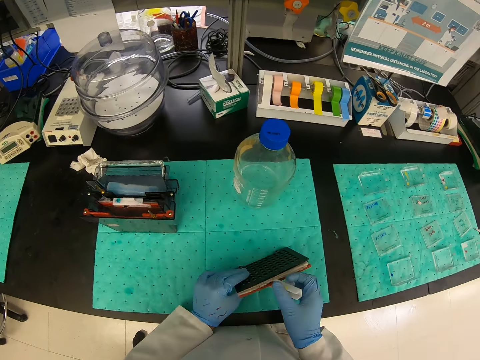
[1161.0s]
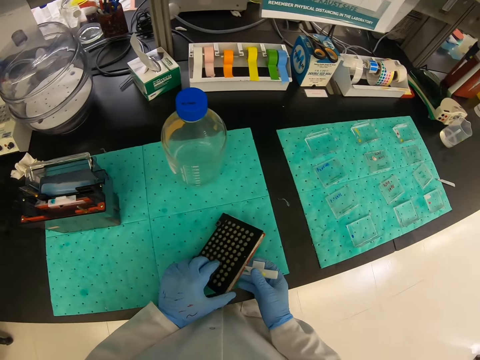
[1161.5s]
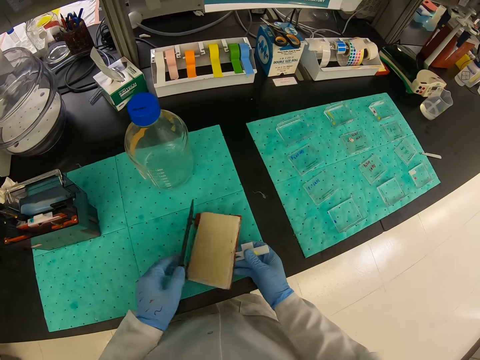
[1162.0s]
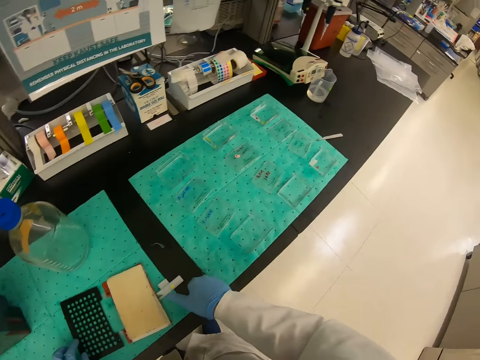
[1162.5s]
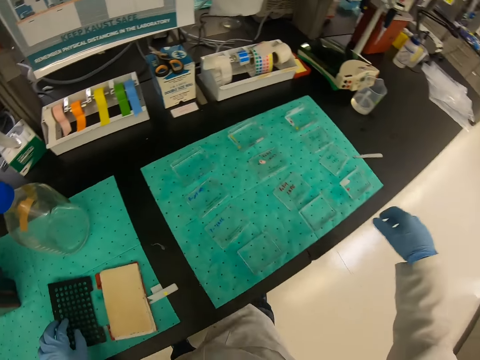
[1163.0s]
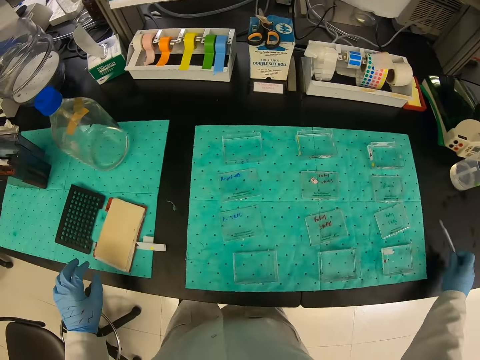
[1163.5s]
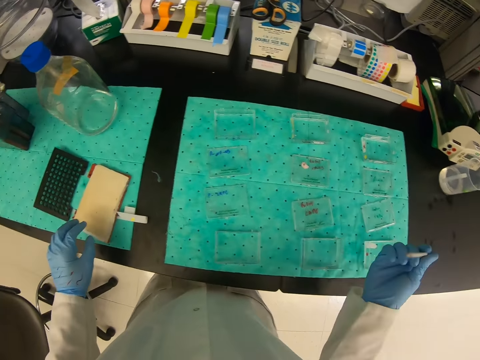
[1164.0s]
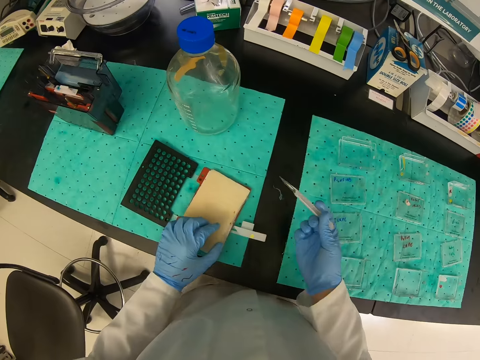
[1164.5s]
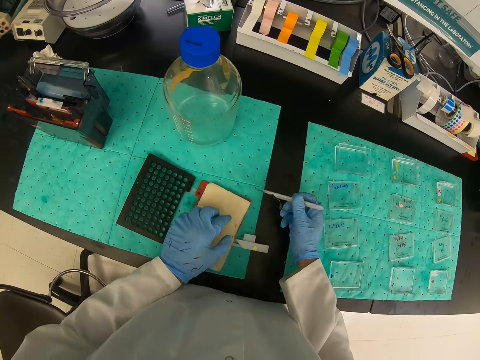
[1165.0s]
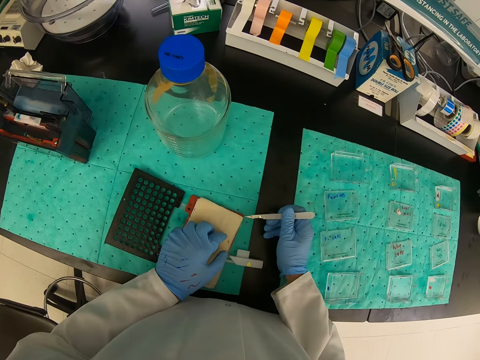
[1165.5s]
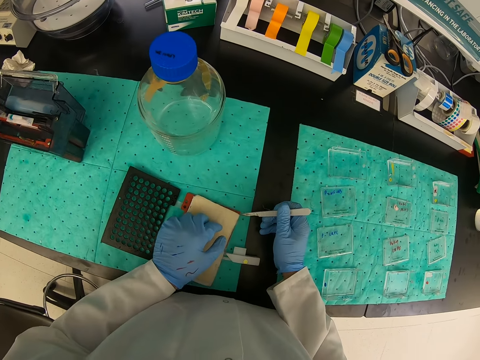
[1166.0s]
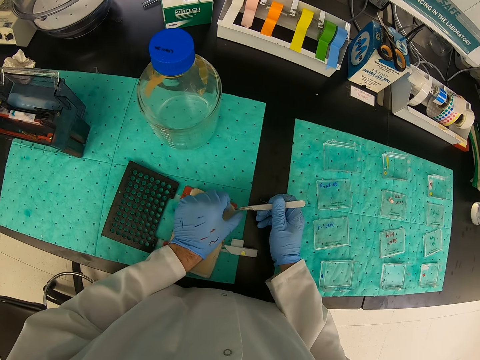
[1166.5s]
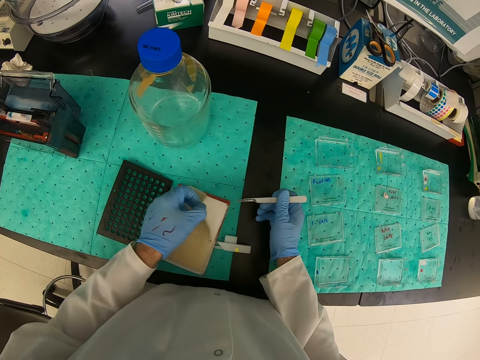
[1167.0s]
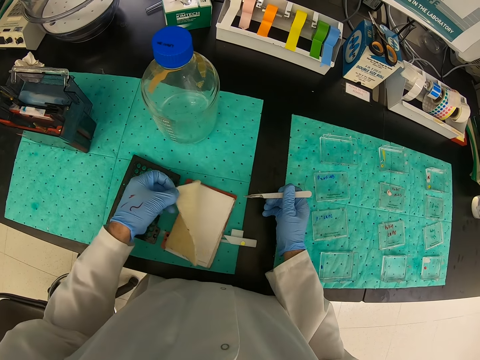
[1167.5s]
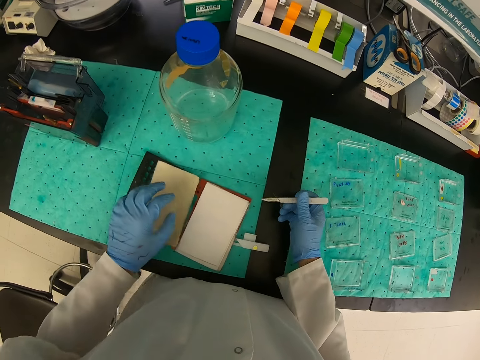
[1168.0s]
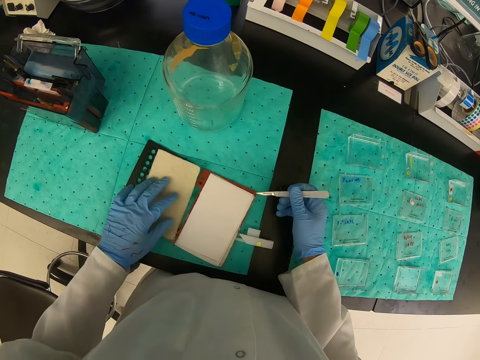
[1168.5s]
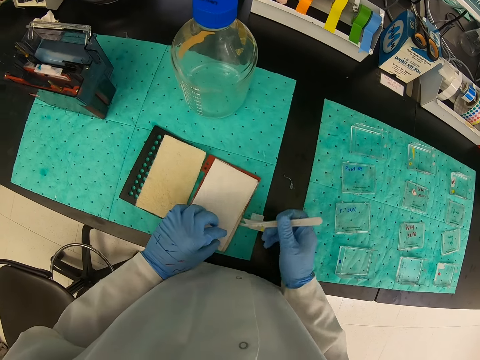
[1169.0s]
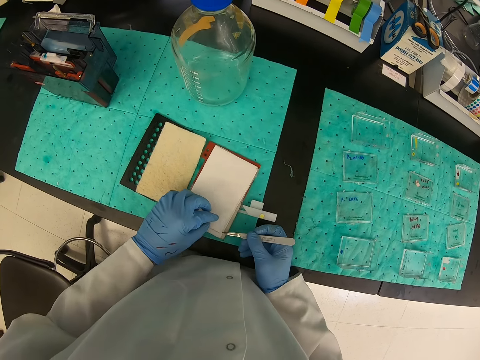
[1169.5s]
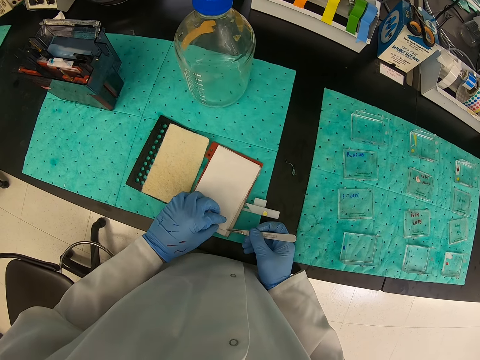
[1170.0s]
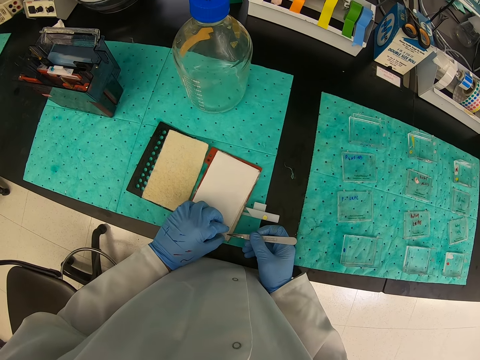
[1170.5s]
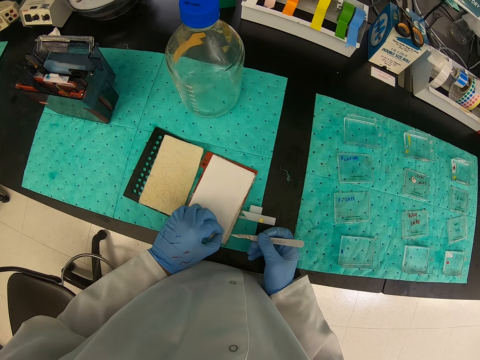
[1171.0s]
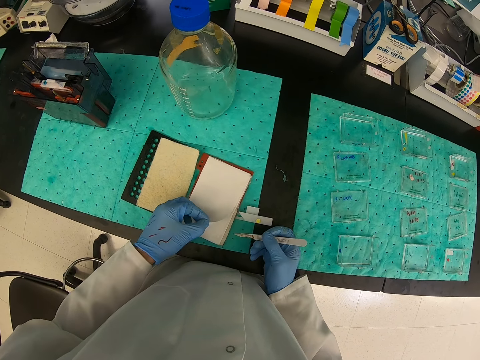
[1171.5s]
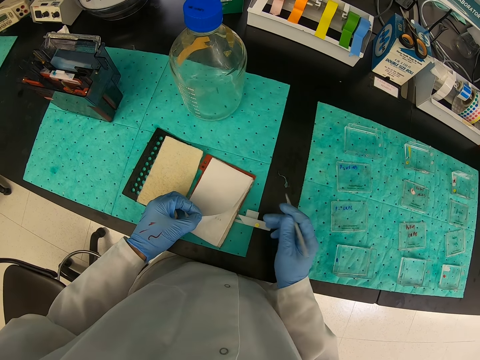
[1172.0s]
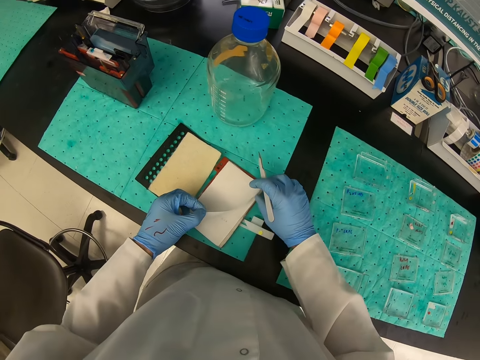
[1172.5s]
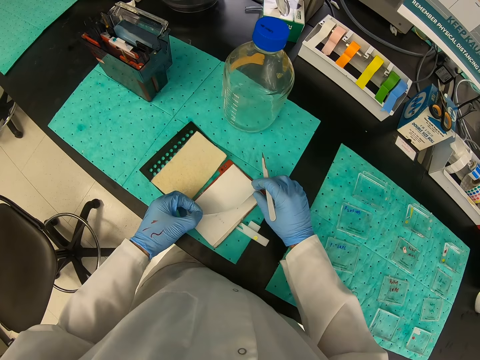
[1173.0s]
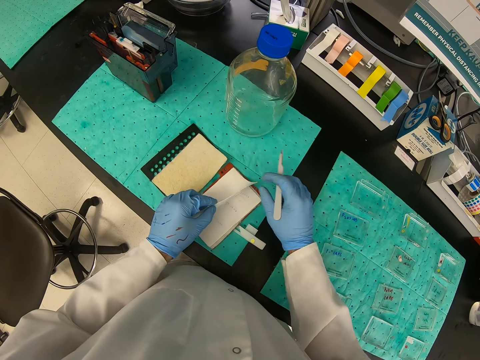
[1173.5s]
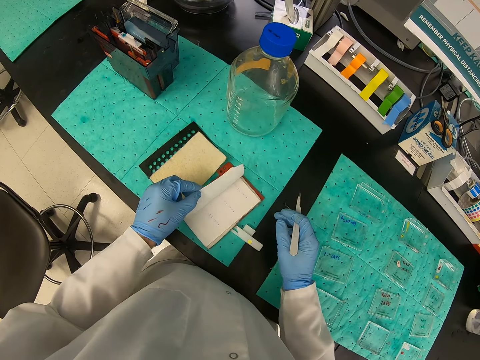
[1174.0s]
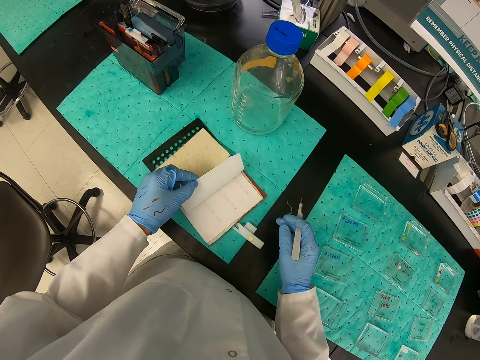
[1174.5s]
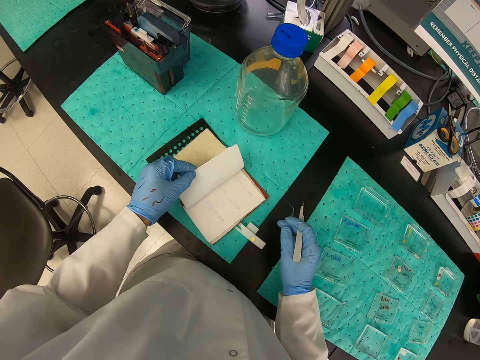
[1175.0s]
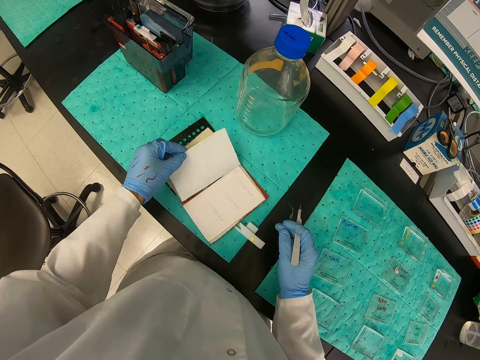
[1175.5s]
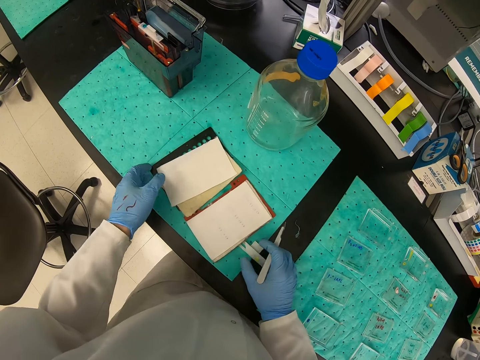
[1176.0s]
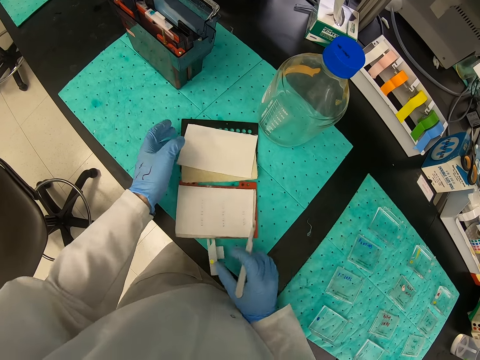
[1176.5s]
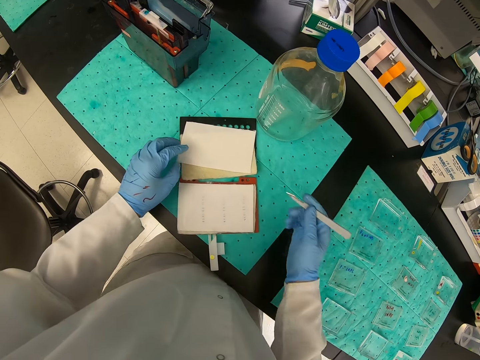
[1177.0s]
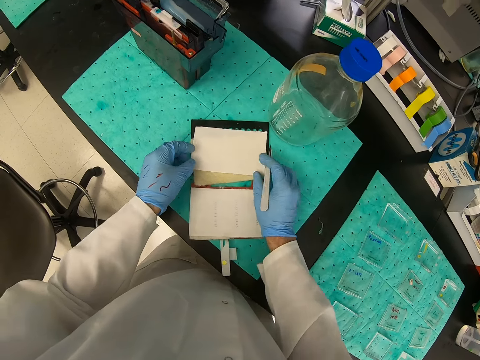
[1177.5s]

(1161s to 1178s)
The camera wearer opens something. He picks up a vector paper cutter with his right hand. He opens the page of the book with his left hand. He opens the page of the book with his left hand again.

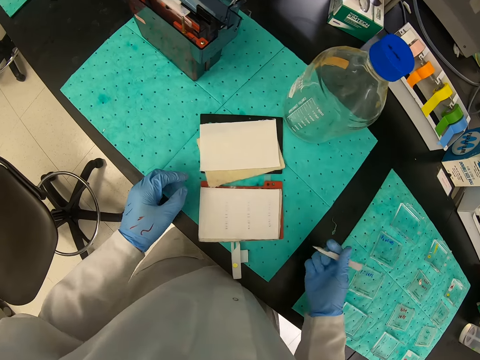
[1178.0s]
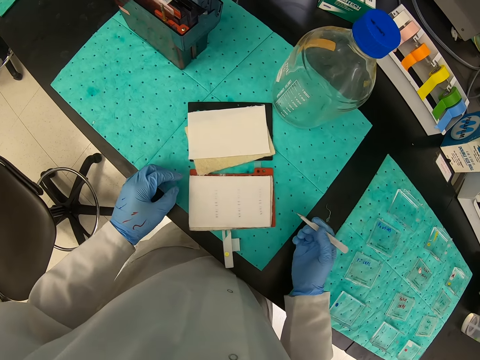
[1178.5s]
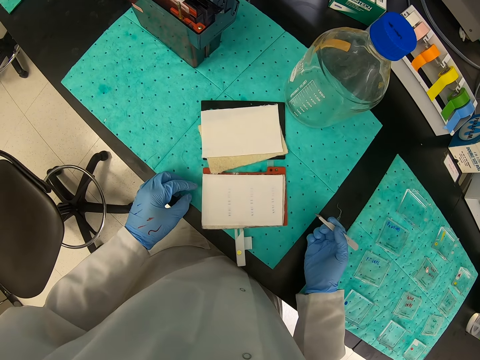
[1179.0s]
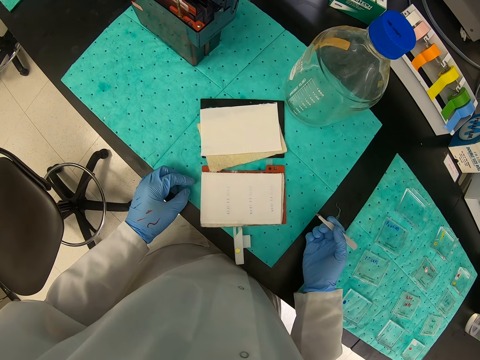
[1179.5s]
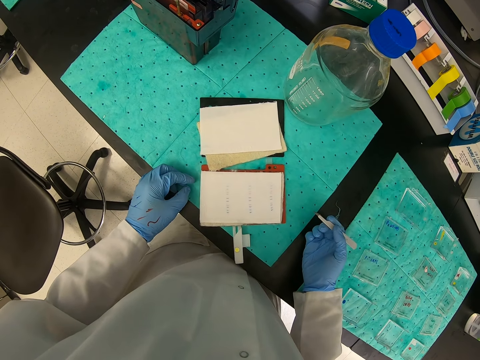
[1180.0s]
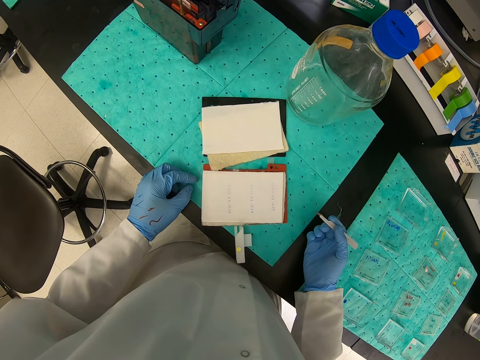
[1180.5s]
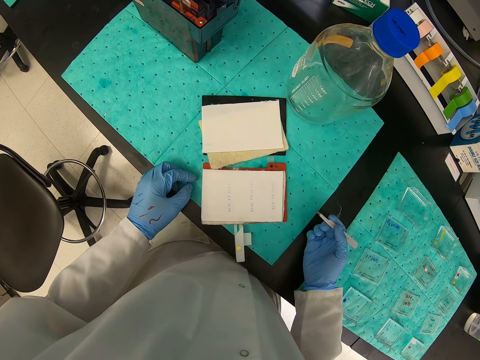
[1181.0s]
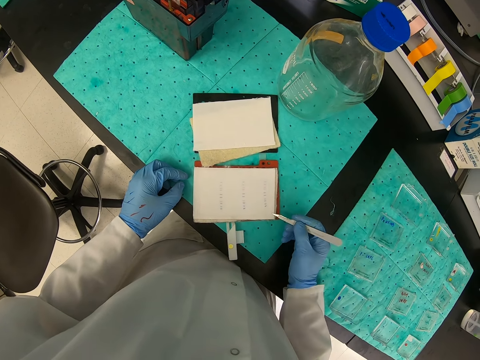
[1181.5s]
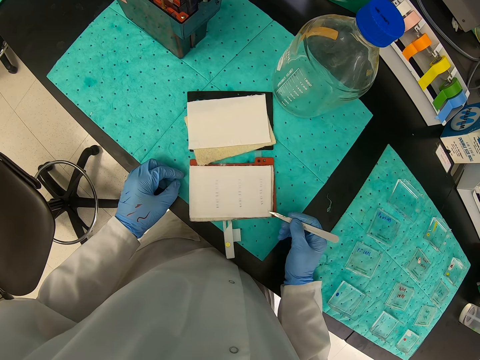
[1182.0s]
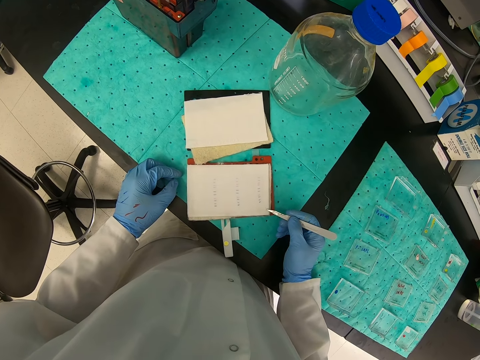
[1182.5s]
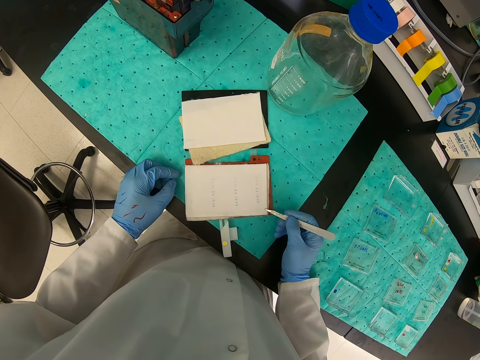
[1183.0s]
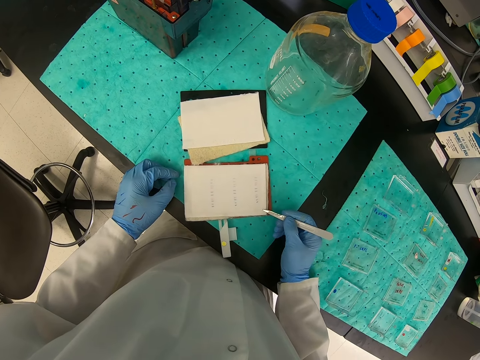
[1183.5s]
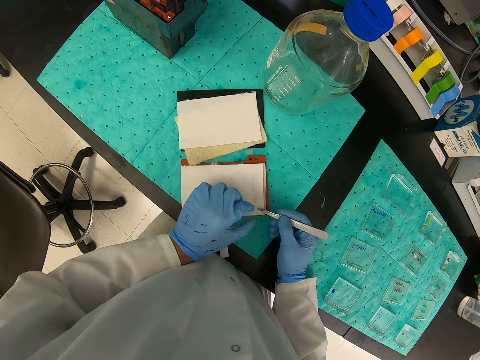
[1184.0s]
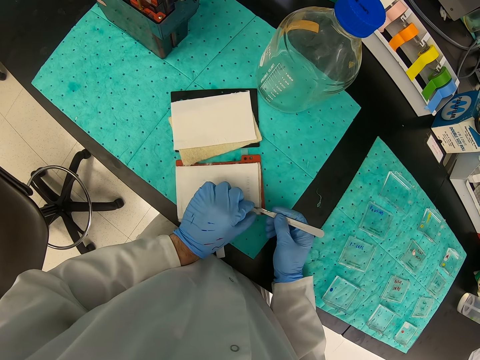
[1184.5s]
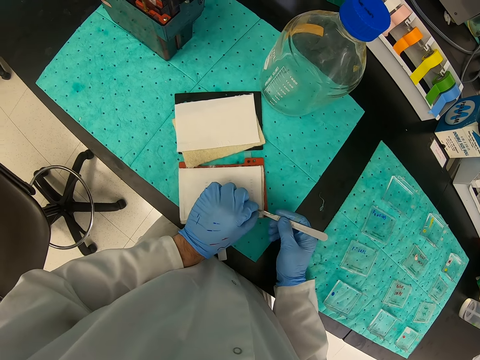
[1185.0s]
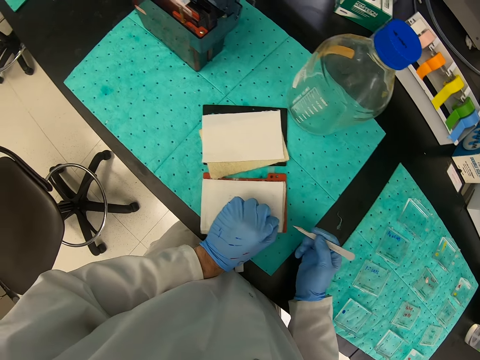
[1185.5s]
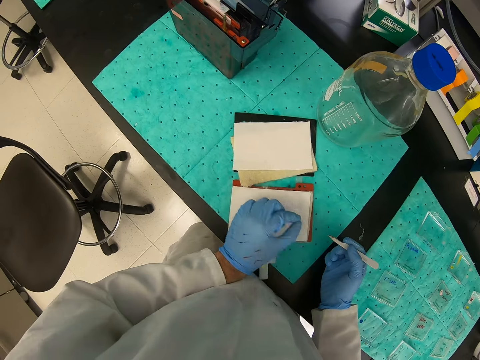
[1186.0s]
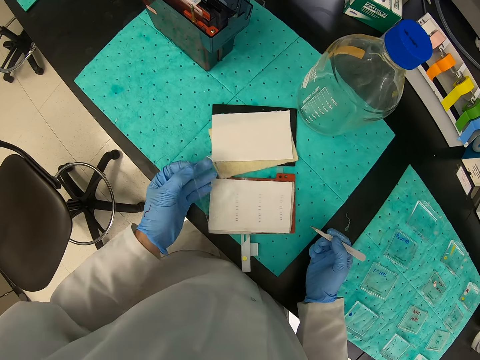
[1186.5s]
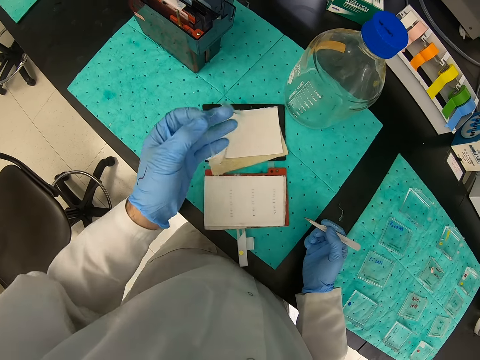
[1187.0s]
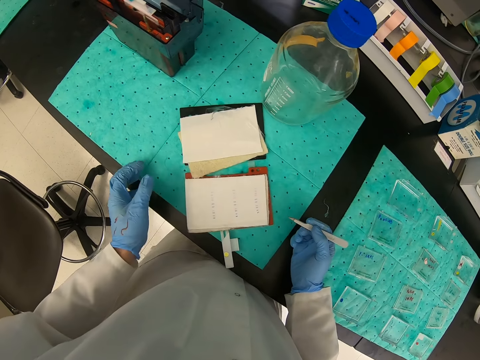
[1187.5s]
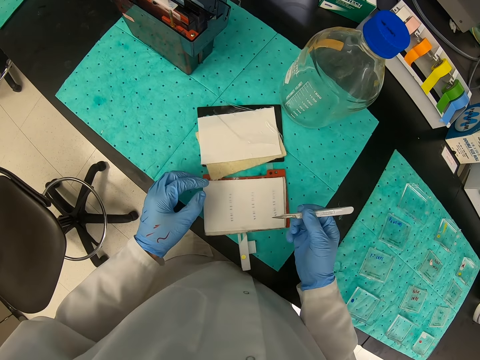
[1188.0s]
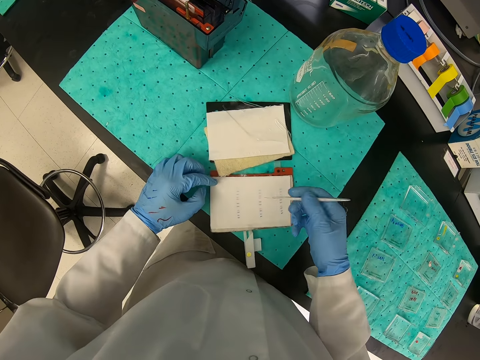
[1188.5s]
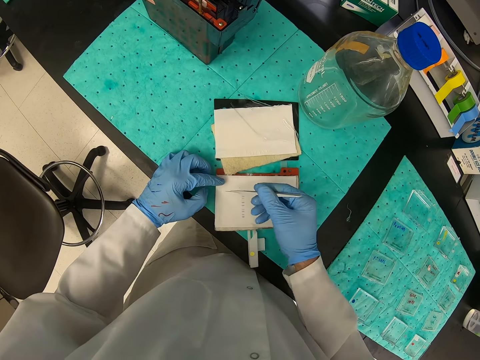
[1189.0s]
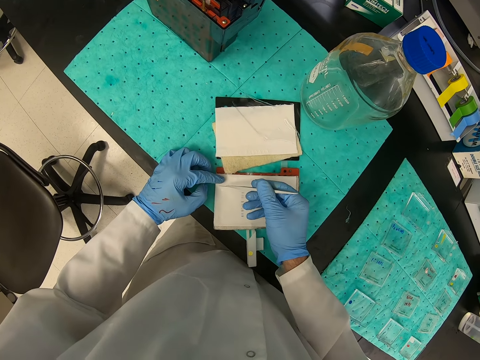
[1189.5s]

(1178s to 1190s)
The camera wearer removes the plastic bag from the book with his left hand.
